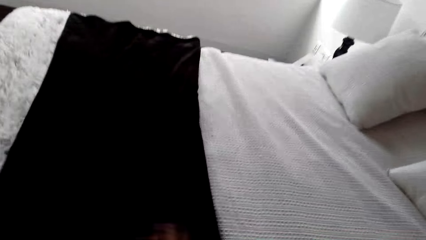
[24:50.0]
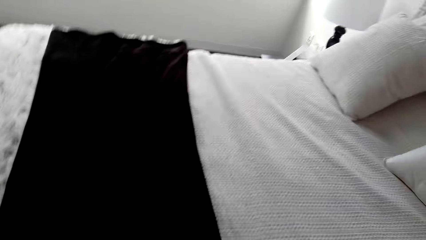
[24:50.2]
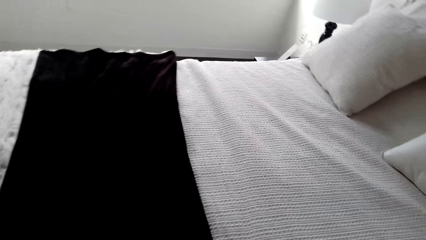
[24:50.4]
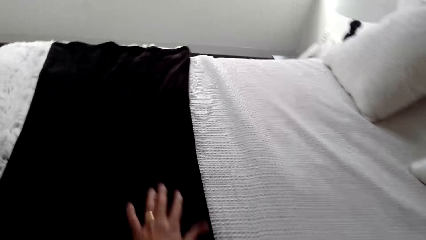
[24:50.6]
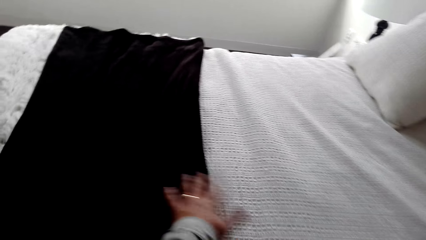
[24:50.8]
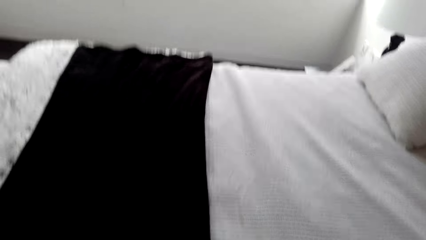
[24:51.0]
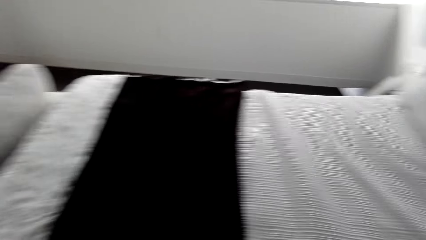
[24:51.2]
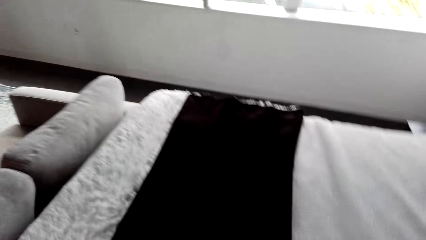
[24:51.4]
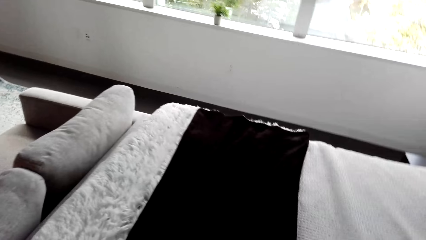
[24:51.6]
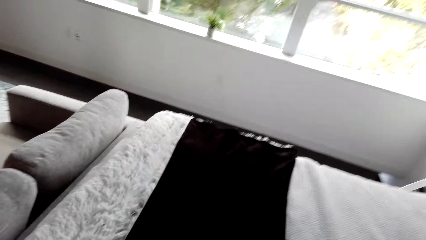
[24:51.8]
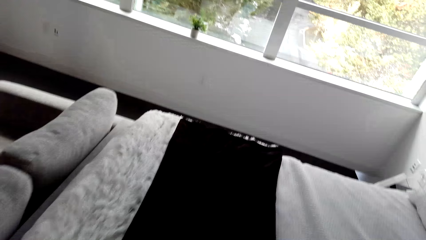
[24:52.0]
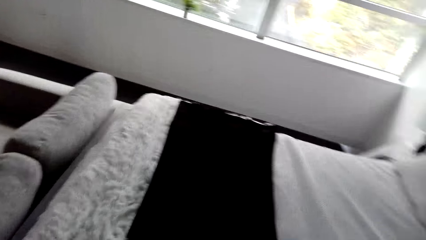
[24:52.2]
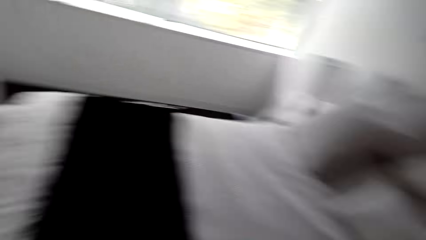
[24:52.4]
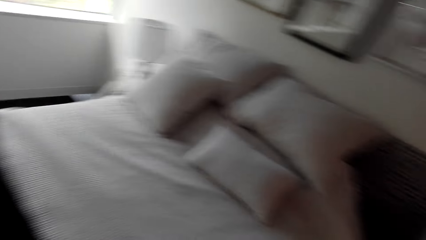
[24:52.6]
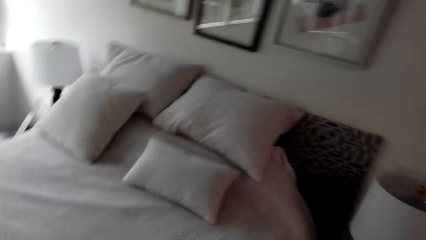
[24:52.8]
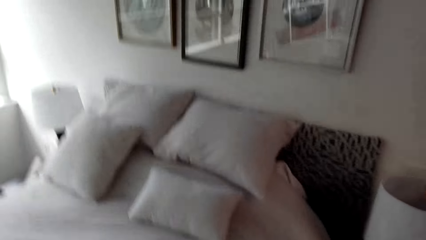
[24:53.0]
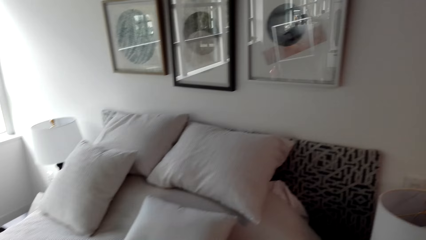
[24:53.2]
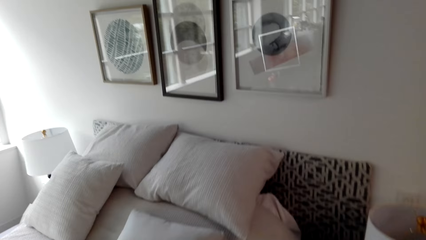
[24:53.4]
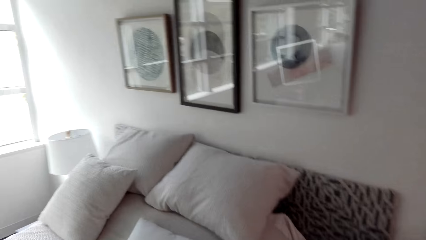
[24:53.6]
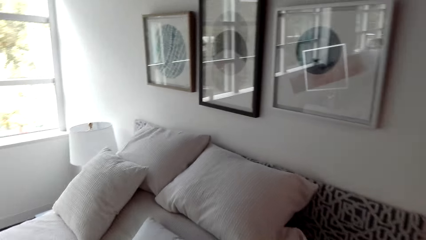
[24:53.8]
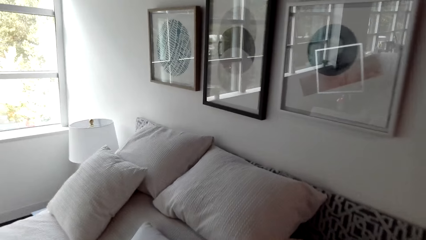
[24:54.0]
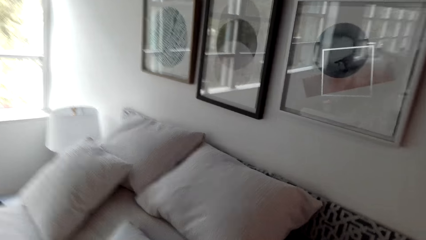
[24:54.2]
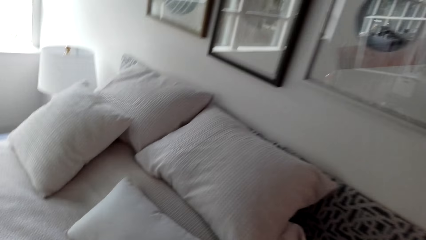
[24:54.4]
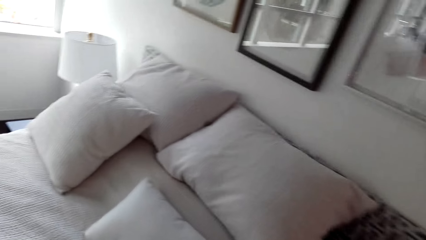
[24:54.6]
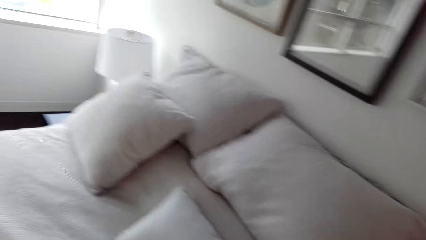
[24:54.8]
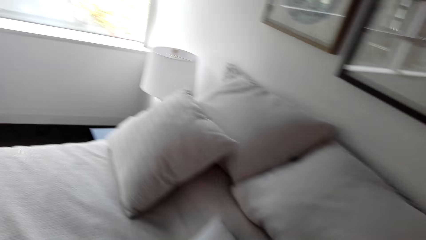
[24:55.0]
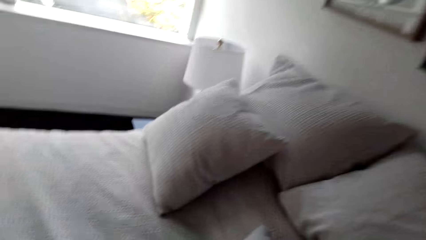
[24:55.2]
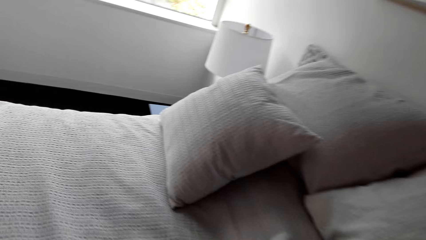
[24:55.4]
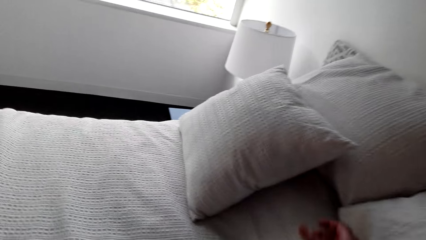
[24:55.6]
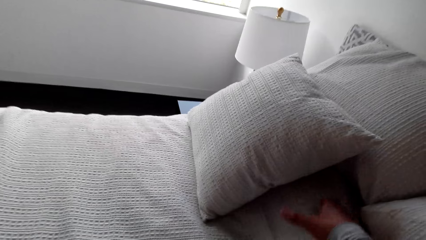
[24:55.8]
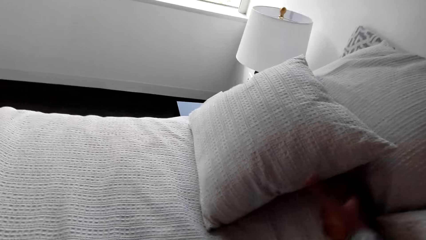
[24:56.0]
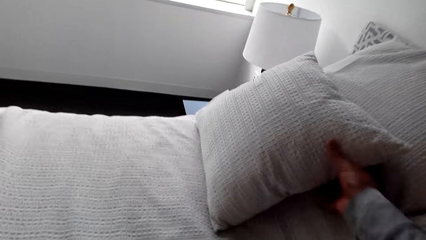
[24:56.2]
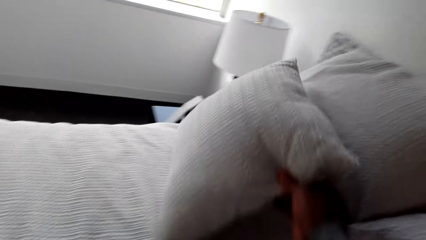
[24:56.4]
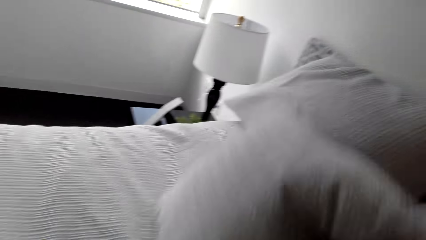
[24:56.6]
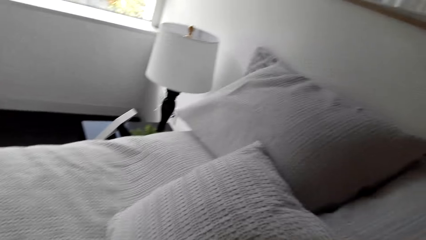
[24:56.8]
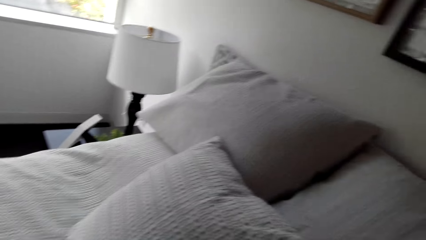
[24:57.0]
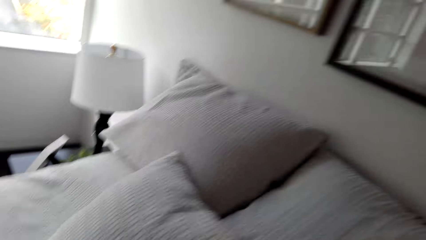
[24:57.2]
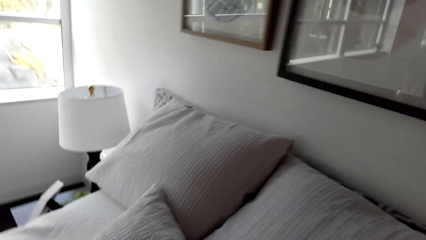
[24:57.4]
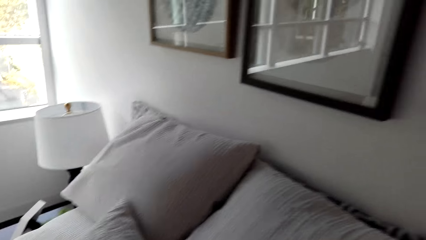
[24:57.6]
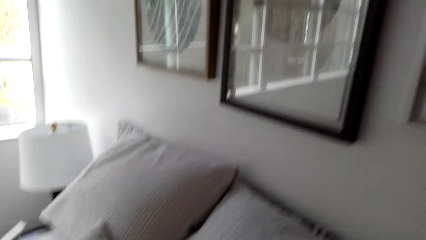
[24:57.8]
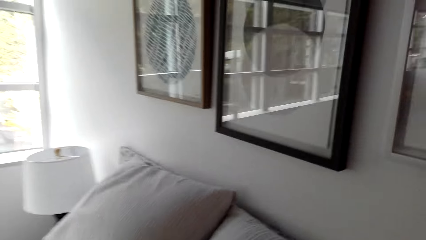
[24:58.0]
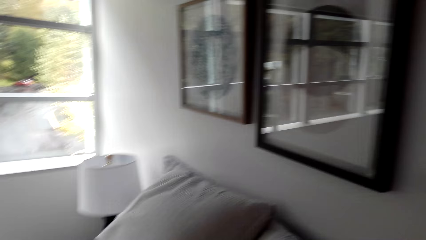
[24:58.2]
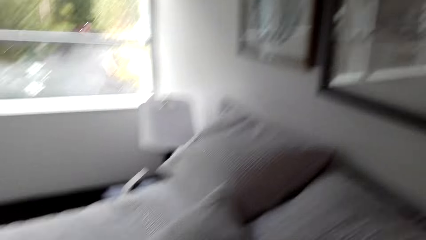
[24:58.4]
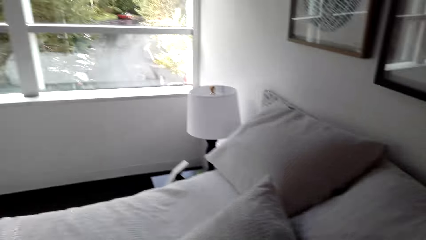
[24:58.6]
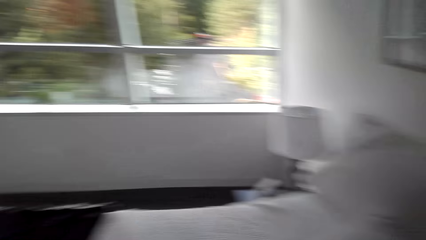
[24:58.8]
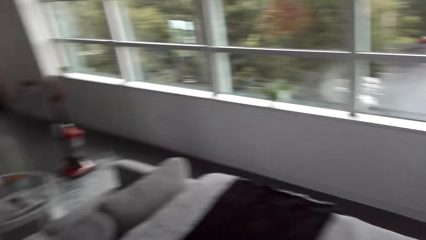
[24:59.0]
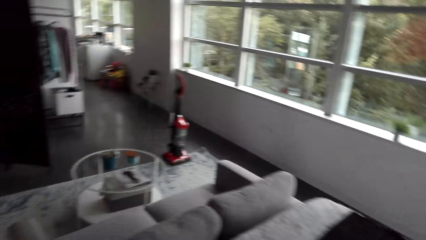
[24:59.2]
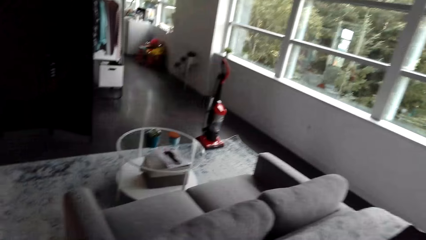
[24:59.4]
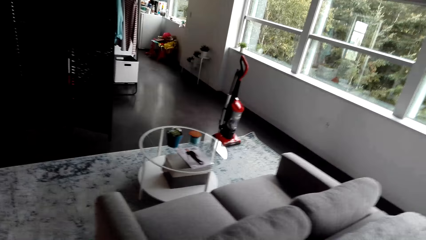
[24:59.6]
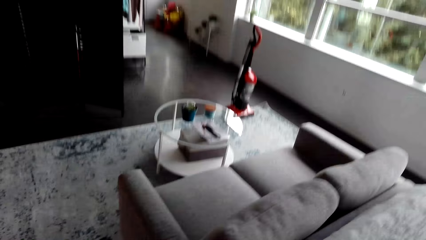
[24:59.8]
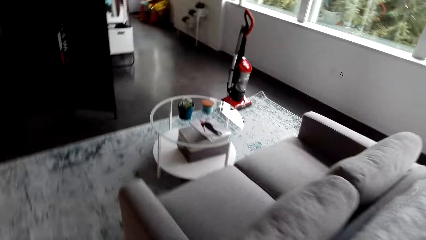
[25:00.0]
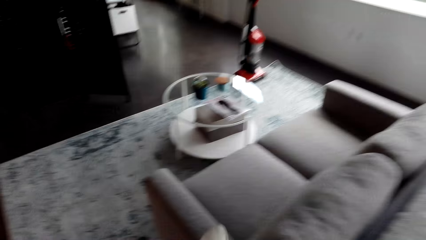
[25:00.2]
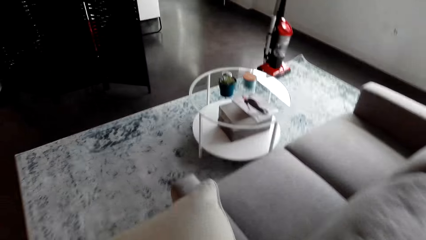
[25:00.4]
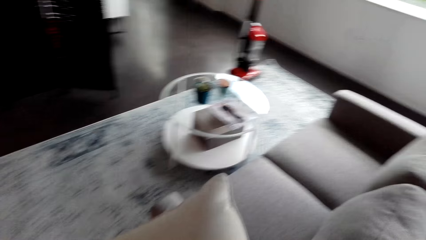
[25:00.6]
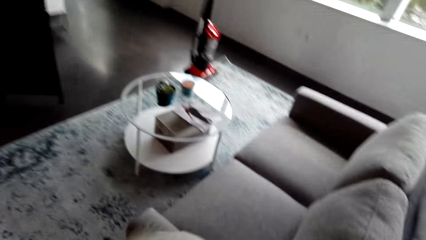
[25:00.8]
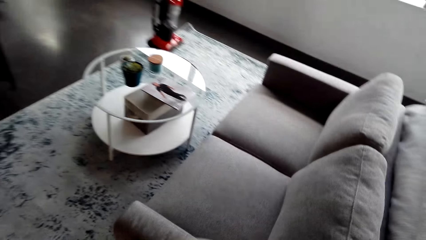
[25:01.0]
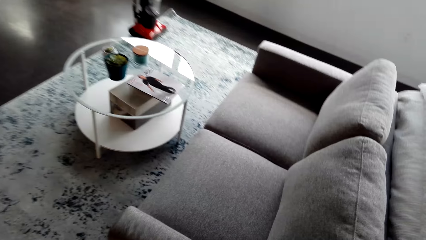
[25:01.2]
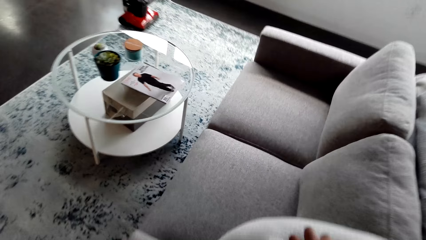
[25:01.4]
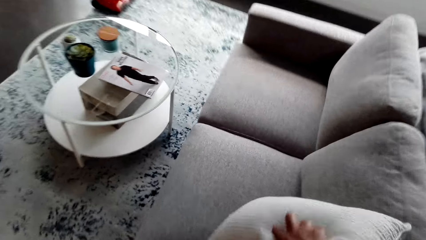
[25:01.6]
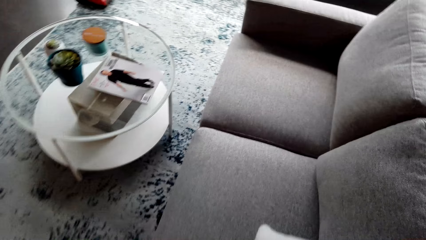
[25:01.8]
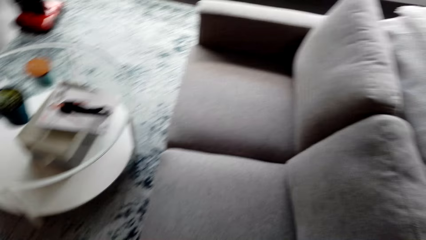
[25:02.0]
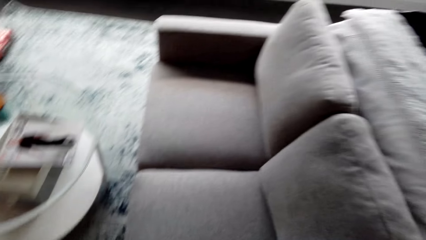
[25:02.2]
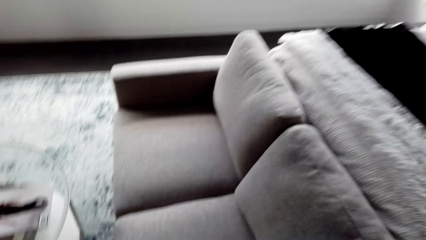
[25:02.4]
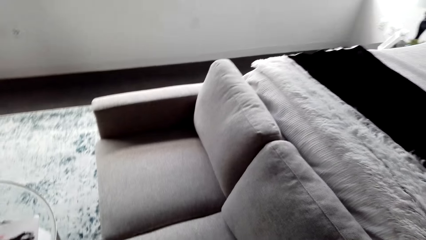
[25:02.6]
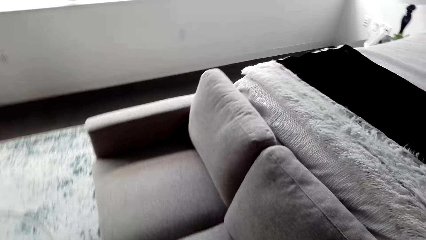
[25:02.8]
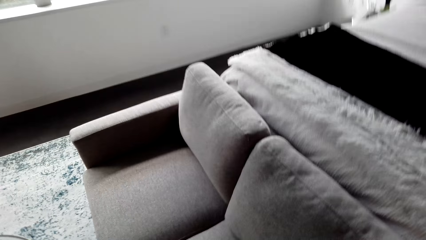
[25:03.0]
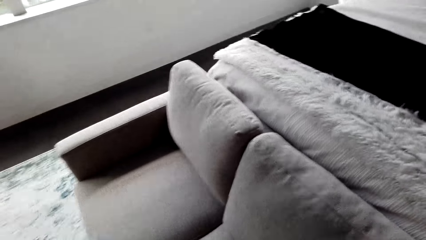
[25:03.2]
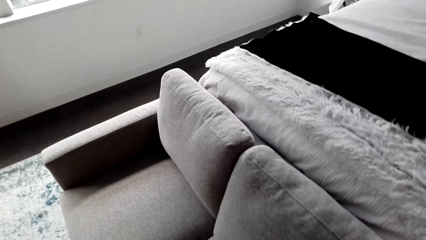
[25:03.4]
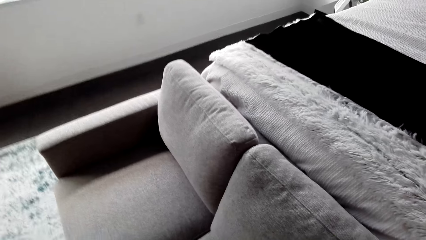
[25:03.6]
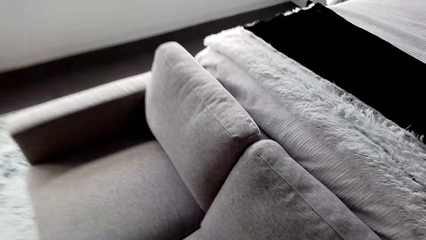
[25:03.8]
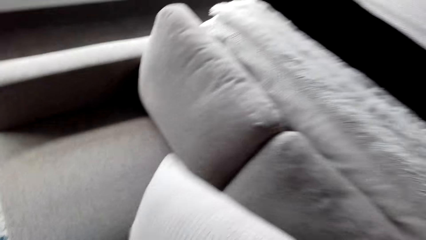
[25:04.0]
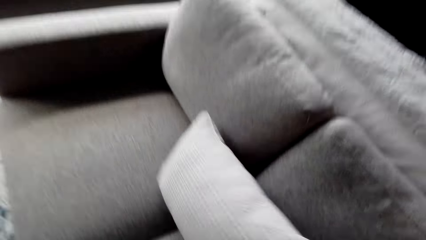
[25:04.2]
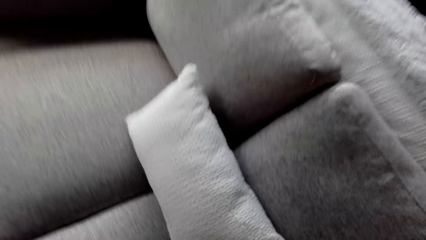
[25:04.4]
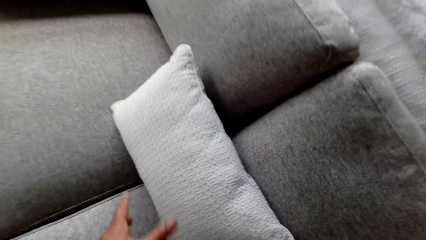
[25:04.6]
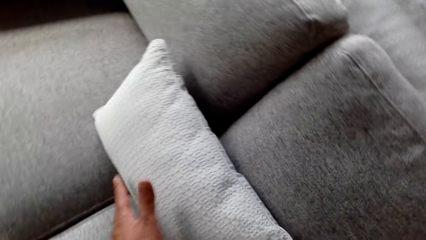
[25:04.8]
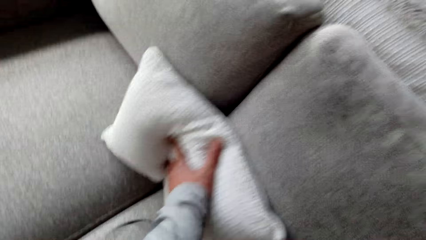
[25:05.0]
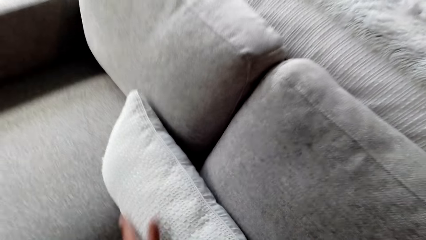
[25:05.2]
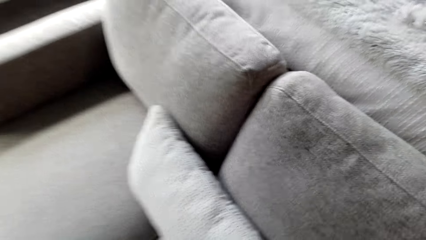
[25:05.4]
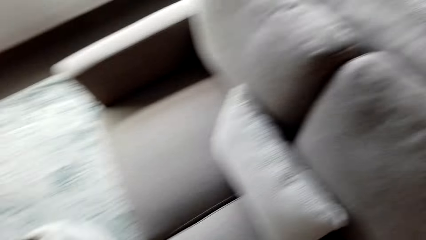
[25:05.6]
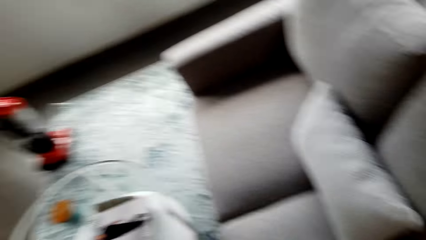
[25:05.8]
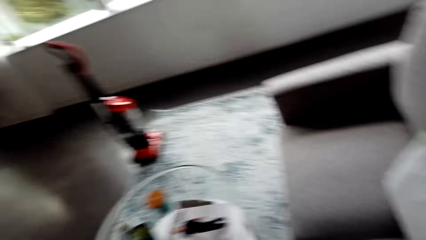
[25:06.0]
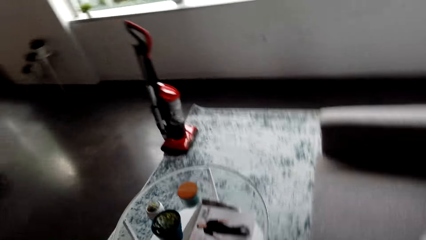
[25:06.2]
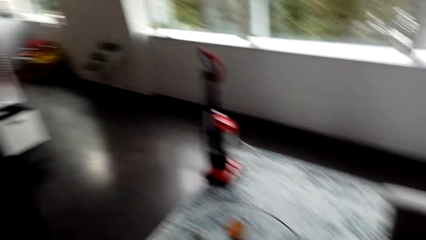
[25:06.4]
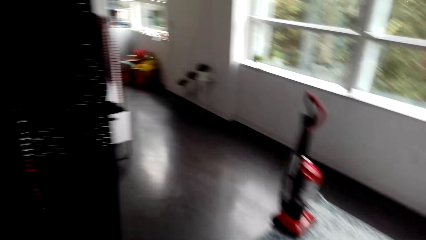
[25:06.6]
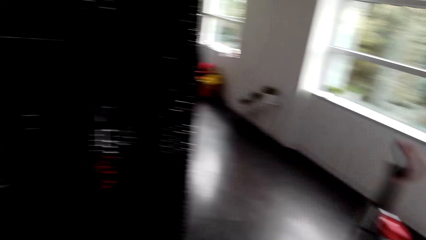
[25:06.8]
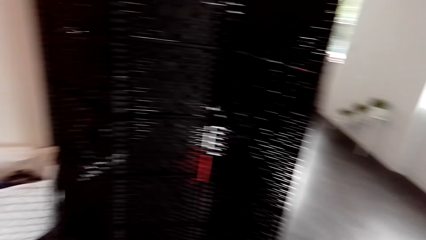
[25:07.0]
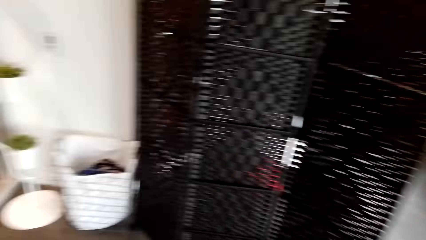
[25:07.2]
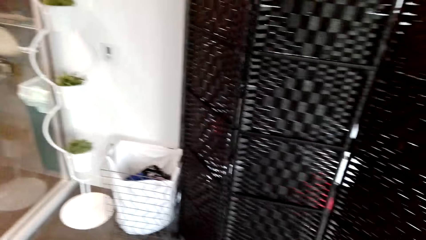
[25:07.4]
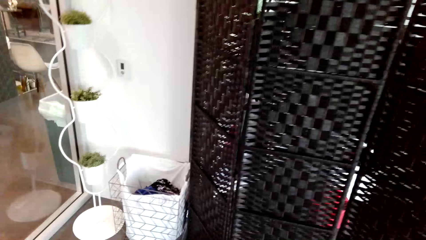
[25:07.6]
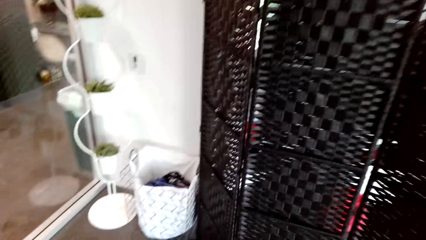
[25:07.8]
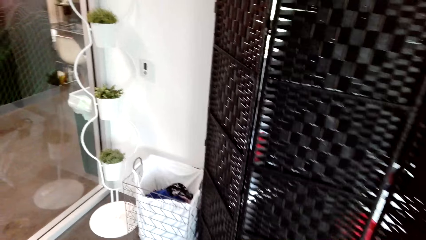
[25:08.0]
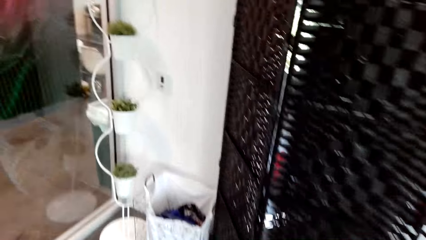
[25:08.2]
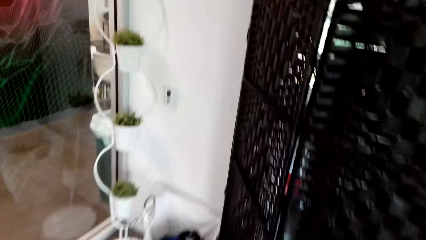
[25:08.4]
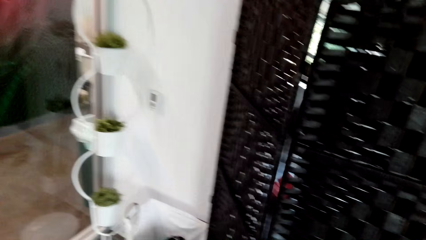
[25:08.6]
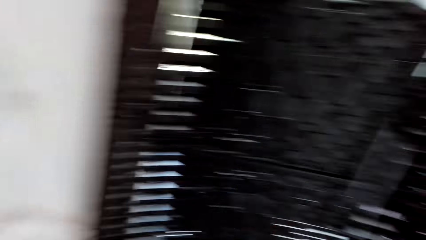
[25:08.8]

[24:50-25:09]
The camera wearer wipes the blanket with his hand. He walks around the room. He pulls a pillow. He arranges the pillows on the bed. He walks around the room. He puts the pillow on the couch. He throws the pillow on the couch. He presses the pillow. He arranges the pillows on the seat. He pulls his hand off the pillow. He walks around the room.
